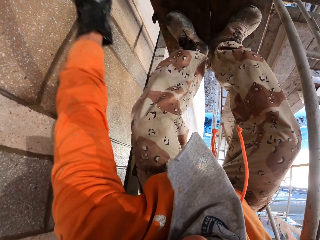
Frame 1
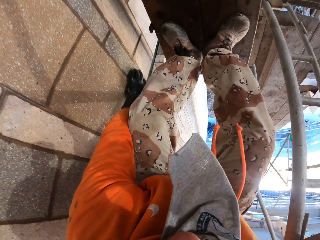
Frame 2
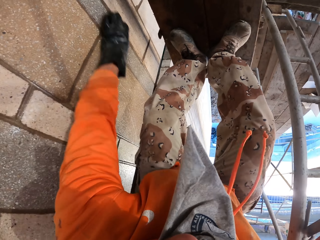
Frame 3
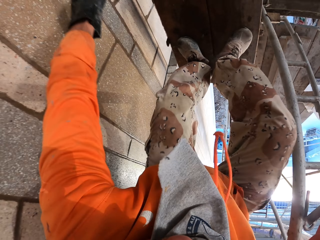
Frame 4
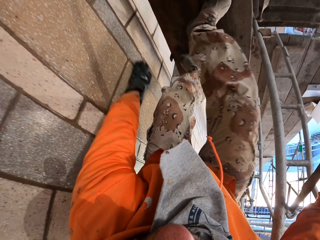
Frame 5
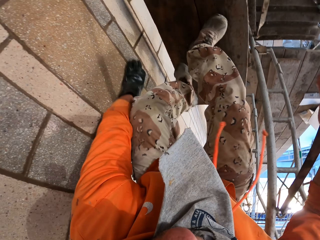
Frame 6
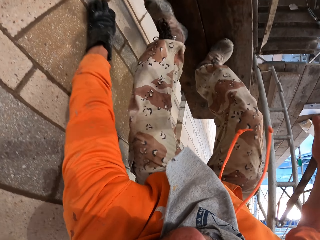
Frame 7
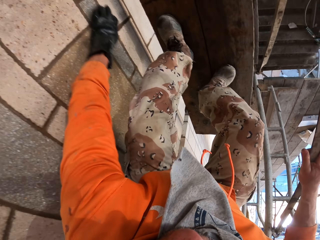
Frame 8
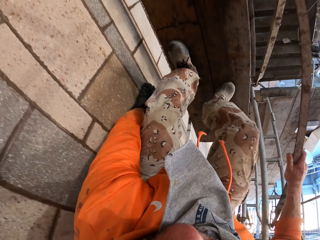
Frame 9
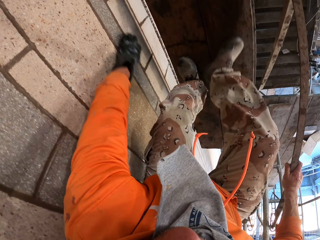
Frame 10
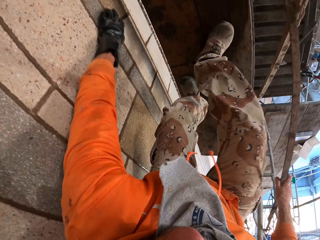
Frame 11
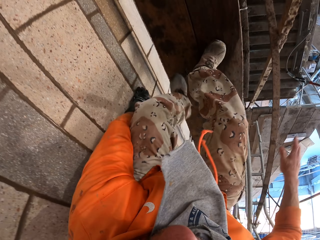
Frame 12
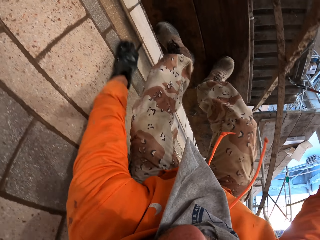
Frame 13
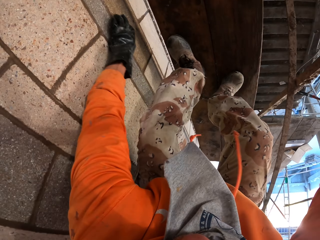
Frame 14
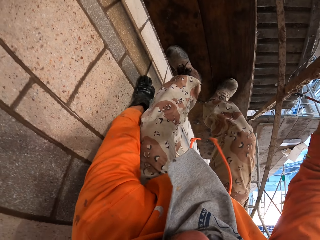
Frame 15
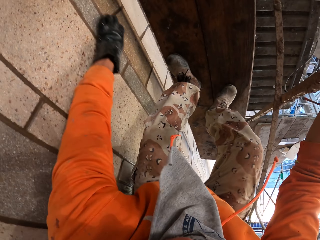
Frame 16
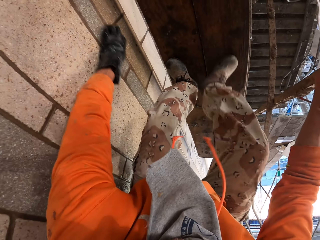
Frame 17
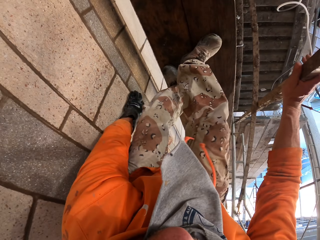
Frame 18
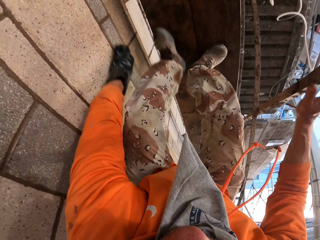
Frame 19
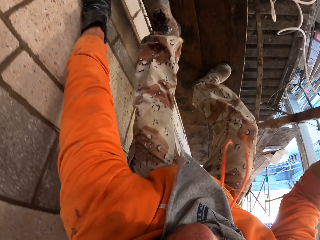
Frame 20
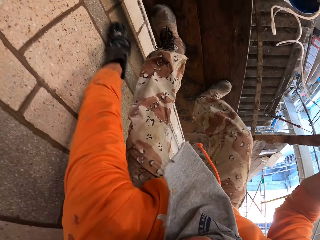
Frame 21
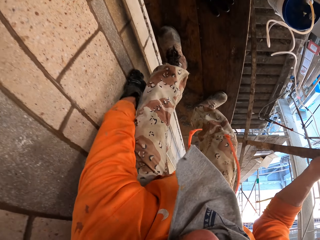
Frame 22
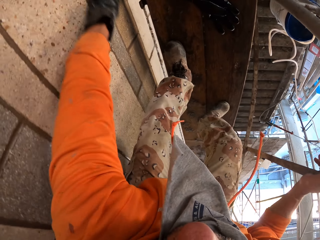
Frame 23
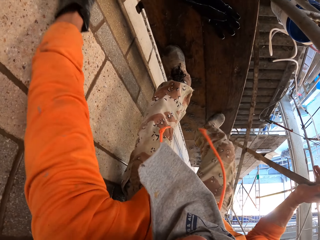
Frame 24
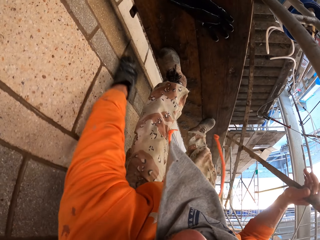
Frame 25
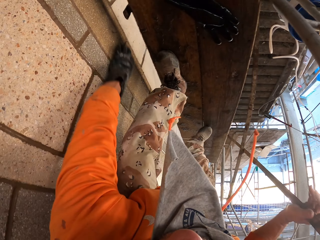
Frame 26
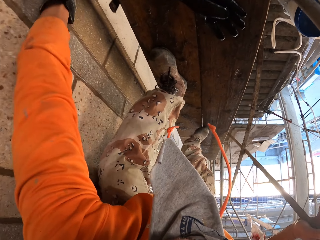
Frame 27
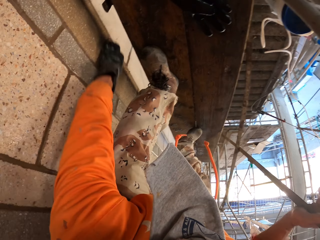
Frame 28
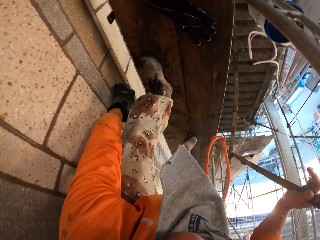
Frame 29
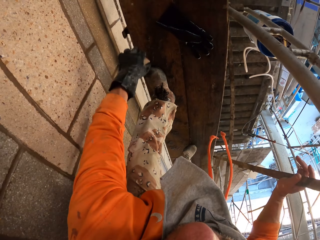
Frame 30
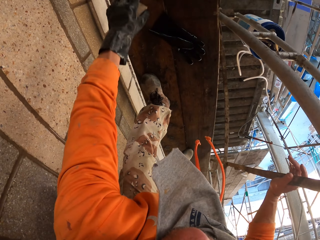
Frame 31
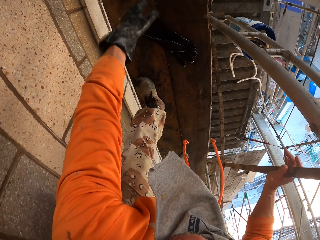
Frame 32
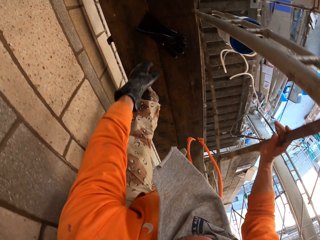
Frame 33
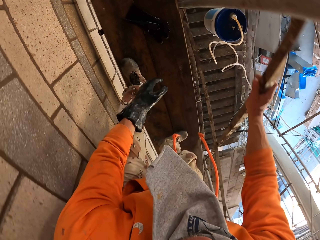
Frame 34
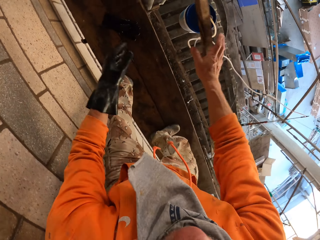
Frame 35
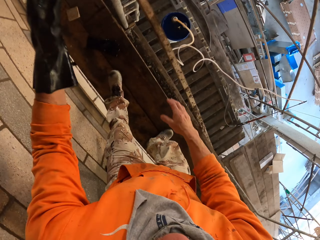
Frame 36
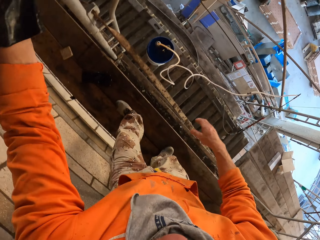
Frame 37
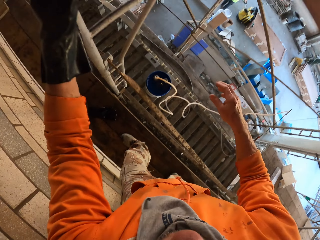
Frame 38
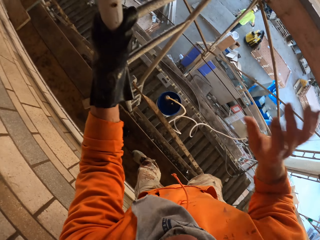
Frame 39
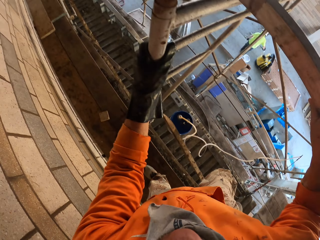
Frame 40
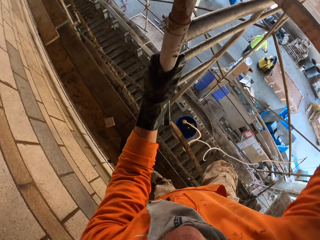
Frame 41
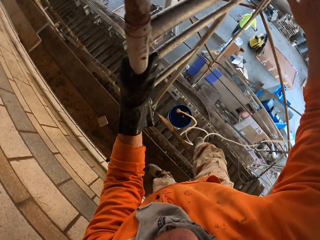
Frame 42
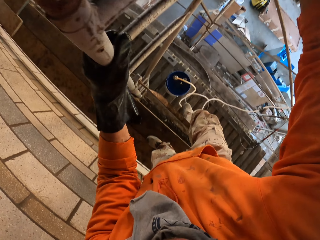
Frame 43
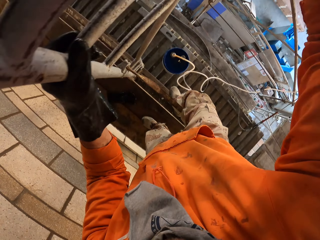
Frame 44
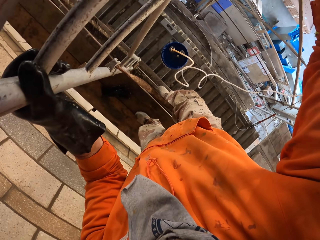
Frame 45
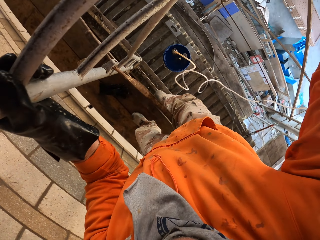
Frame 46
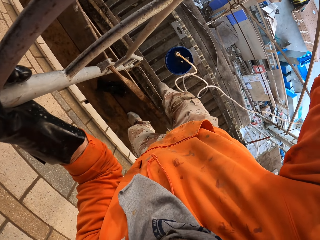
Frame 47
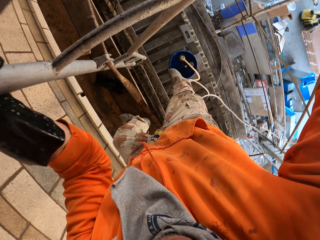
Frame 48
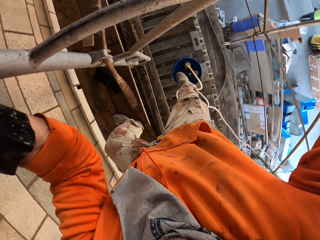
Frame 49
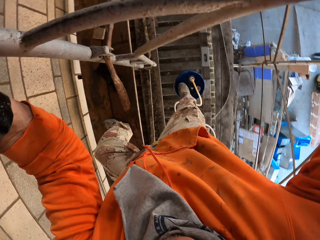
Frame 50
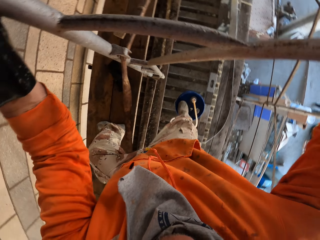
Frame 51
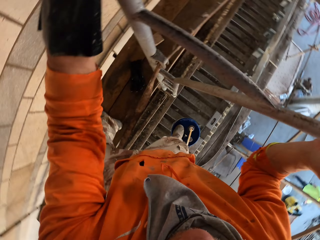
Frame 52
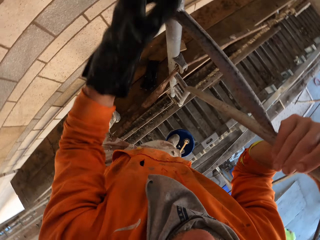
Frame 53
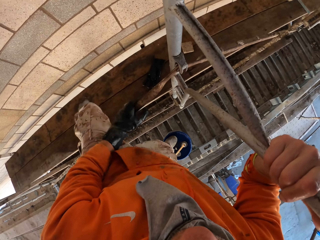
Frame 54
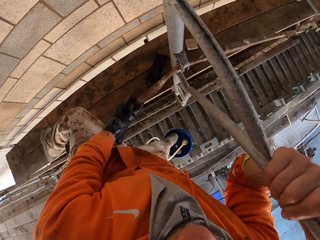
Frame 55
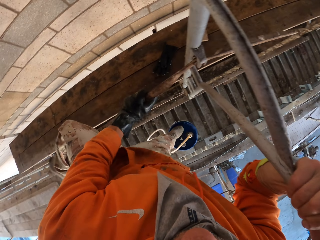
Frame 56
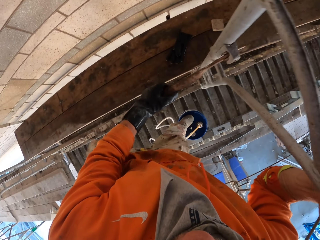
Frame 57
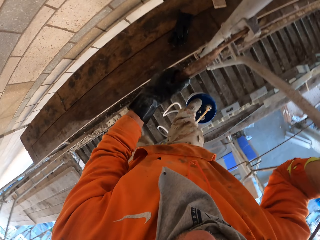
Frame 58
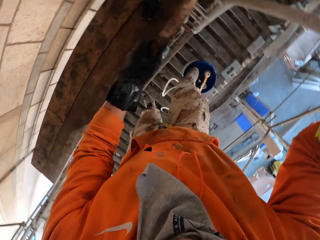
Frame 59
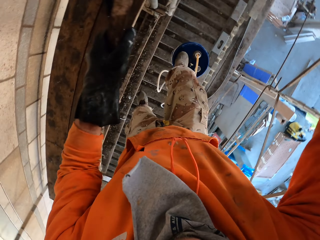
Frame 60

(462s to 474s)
The camera wearer repositions the hand on the scaffold. They remove the hand from the scaffold. They hold the scaffold. They hold it again. They stop to scrub the wall. They go to the other side of the scaffold.

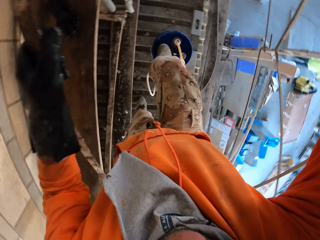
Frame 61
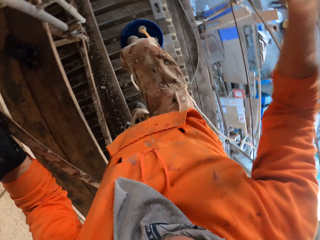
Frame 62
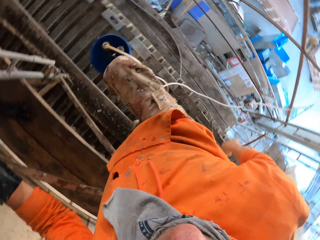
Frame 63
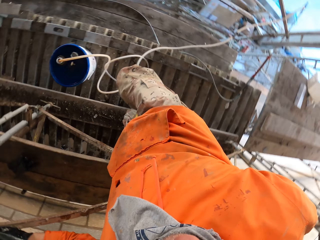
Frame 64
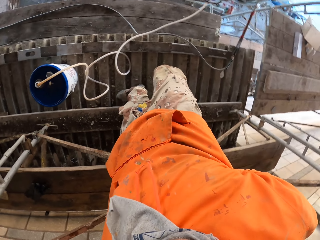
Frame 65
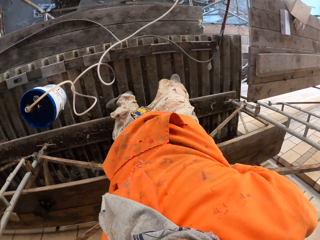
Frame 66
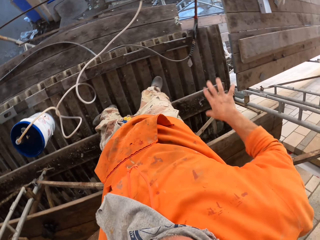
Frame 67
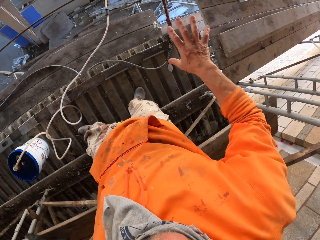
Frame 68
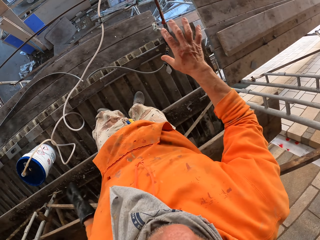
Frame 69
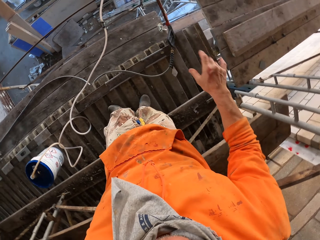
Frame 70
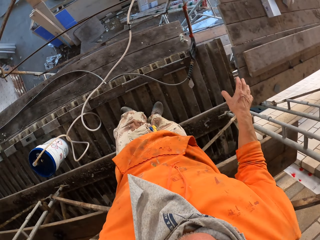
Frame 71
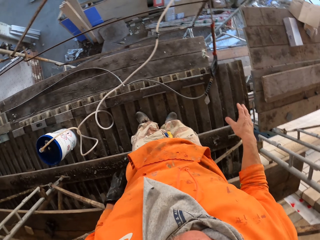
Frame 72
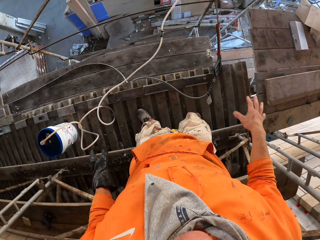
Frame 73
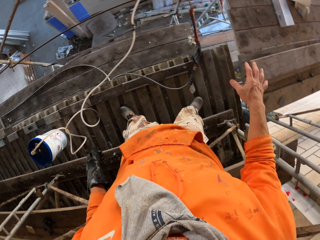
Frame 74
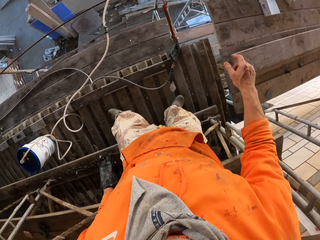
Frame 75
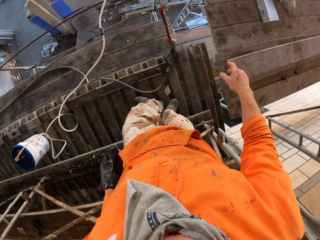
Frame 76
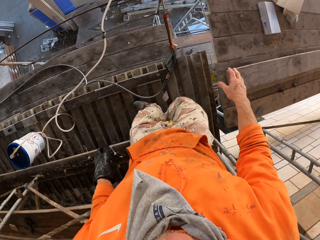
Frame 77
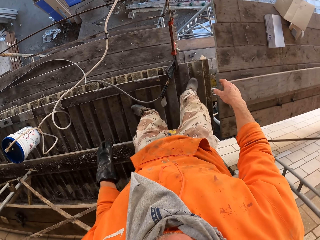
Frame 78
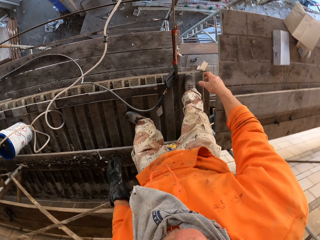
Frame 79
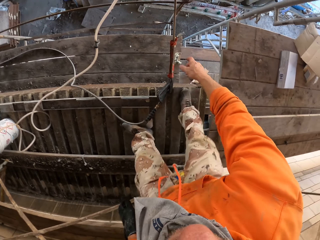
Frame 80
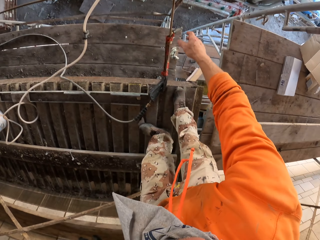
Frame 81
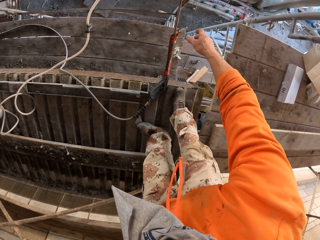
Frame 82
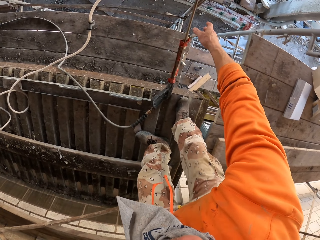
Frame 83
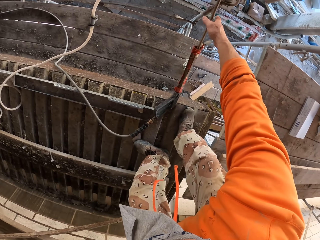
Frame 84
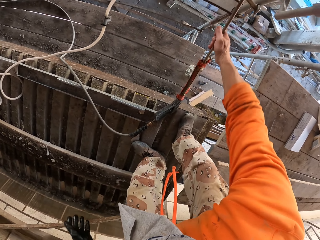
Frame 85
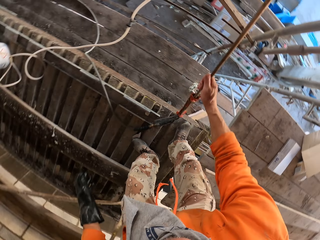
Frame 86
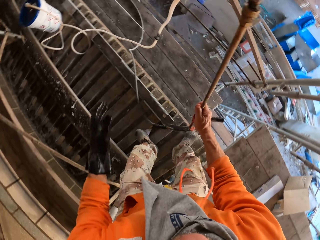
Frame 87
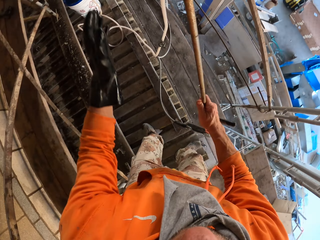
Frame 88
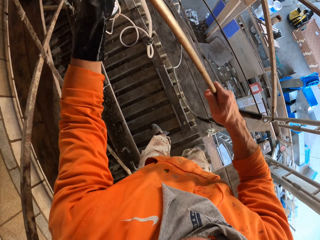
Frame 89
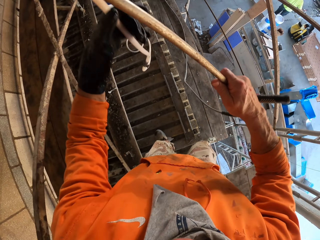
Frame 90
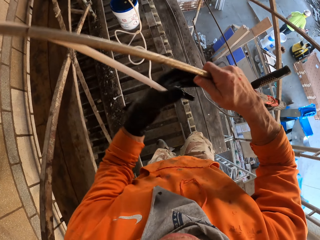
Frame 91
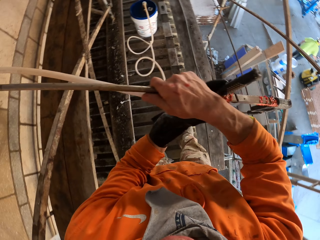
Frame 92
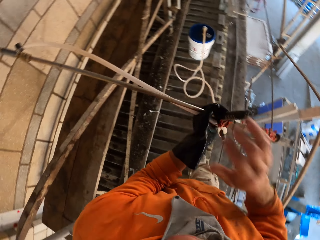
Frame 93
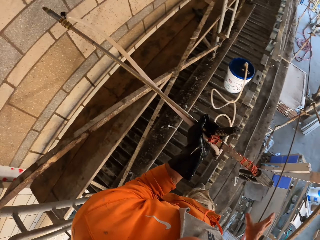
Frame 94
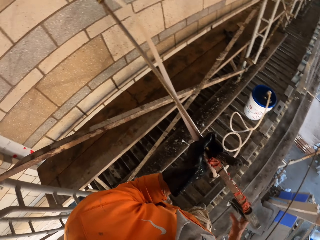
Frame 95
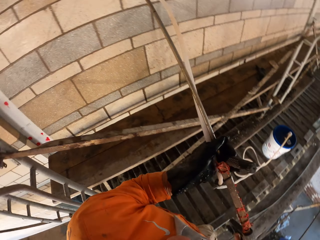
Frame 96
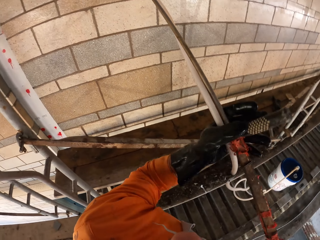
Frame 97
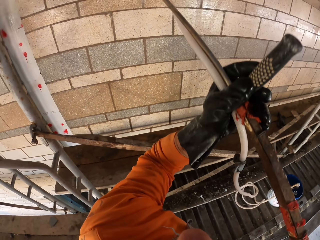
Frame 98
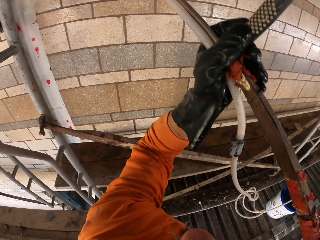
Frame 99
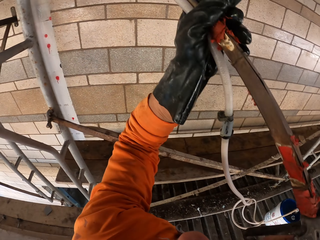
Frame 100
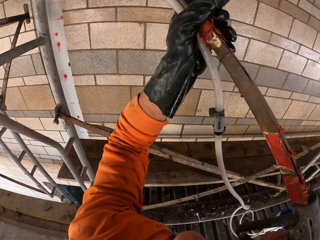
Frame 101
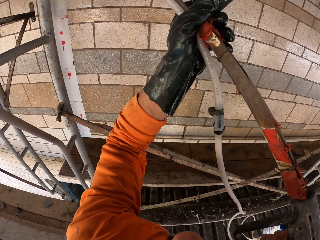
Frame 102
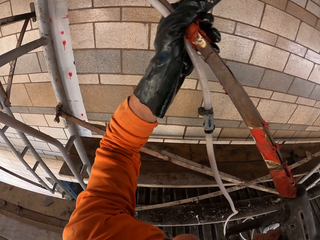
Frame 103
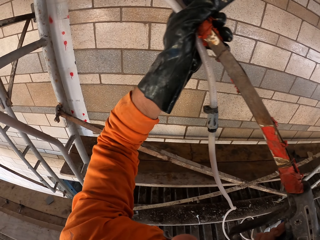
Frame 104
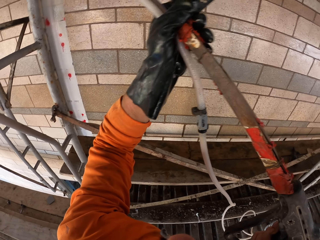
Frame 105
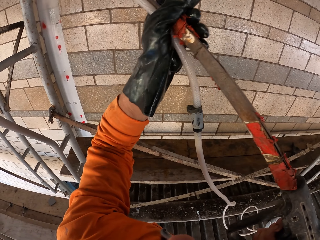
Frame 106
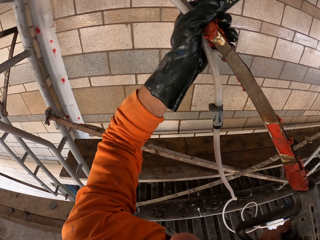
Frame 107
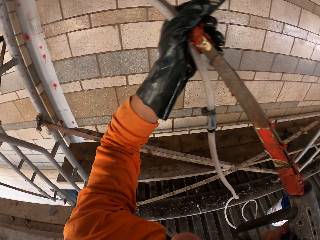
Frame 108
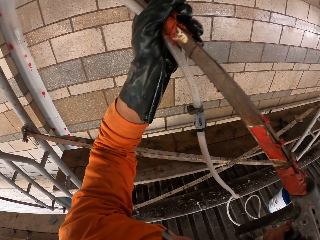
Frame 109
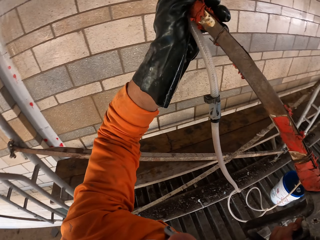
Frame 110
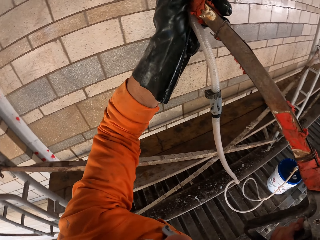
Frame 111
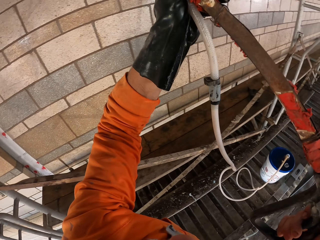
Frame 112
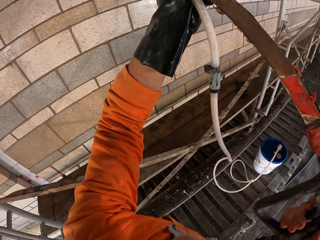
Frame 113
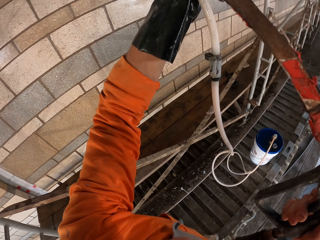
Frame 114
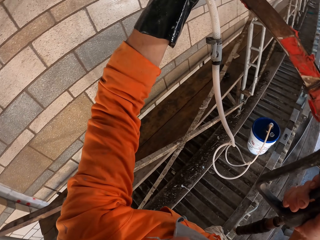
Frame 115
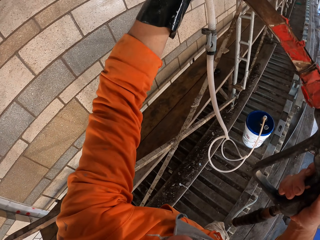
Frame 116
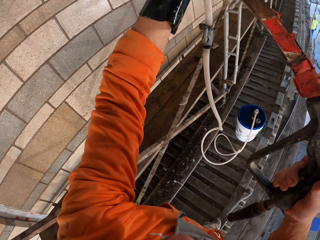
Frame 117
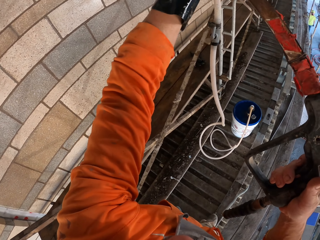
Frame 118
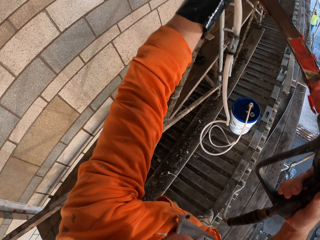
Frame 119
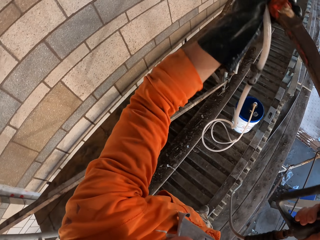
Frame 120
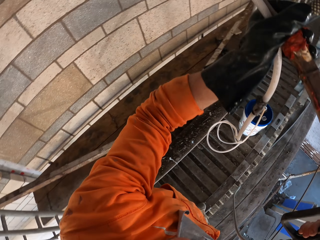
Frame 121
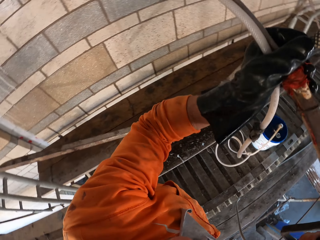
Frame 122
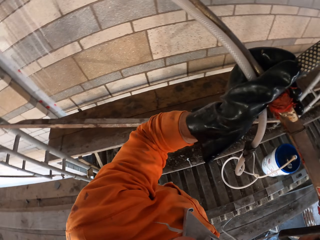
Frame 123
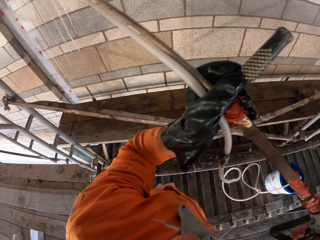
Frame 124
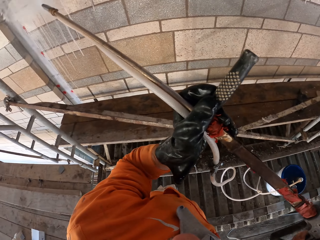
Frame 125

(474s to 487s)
The camera wearer spreads a hand. They move aside. They move aside again. They pick up the water sprayer. They take the hose pipe. They hold the hosepipe. They spray the wall with water.
